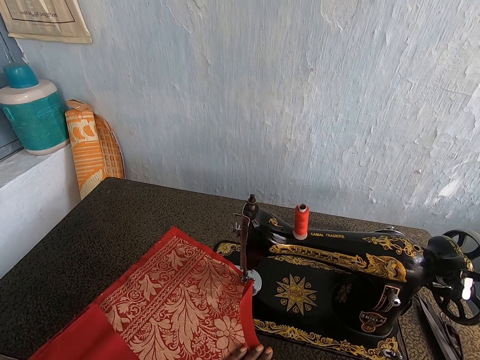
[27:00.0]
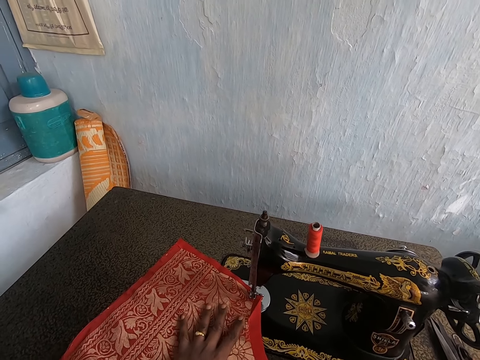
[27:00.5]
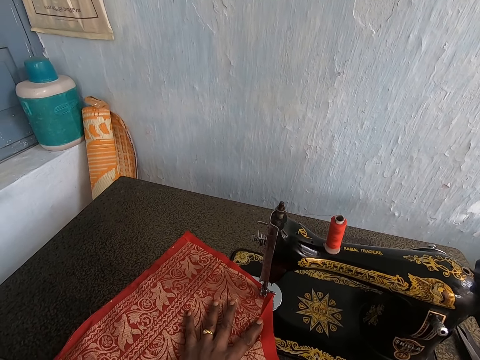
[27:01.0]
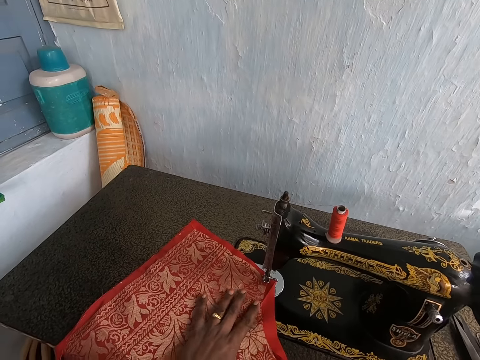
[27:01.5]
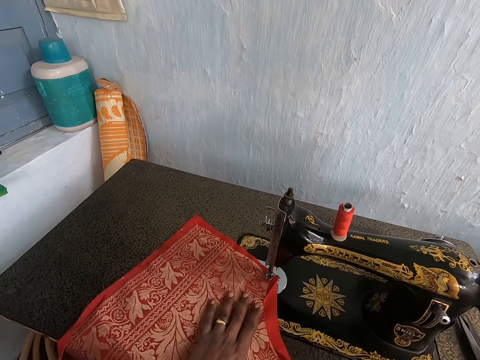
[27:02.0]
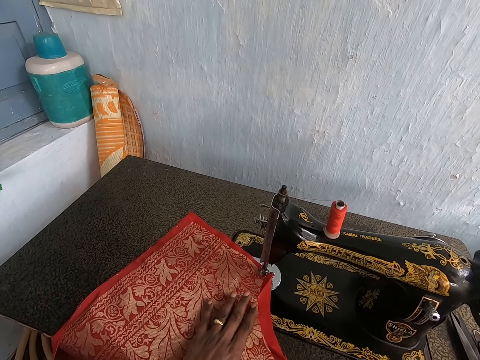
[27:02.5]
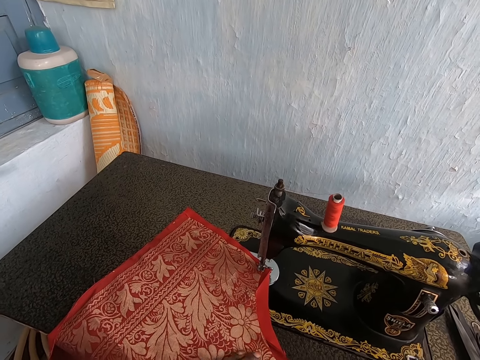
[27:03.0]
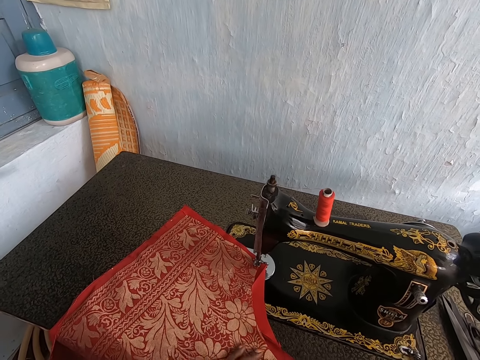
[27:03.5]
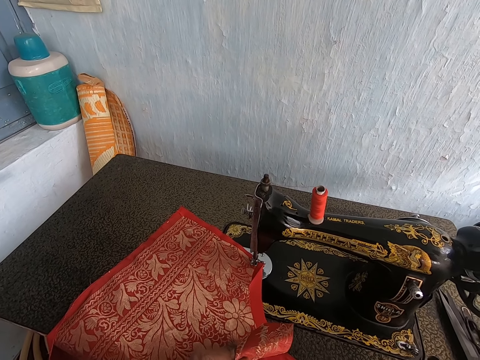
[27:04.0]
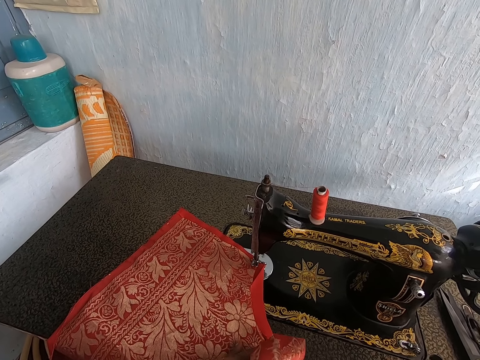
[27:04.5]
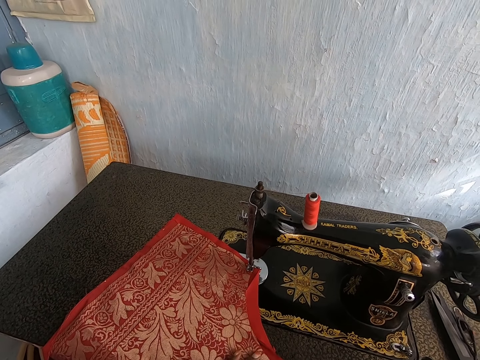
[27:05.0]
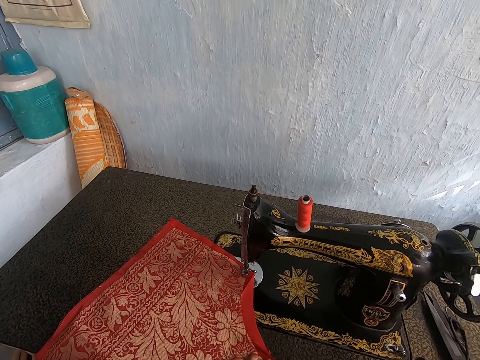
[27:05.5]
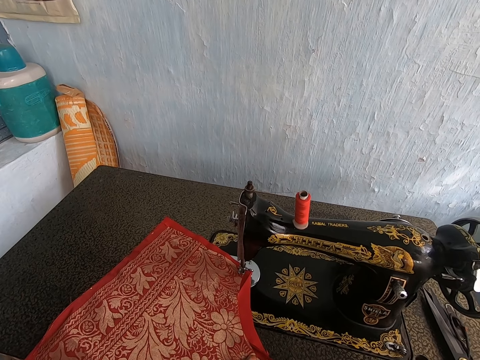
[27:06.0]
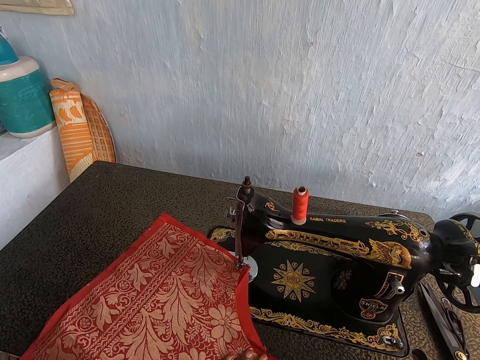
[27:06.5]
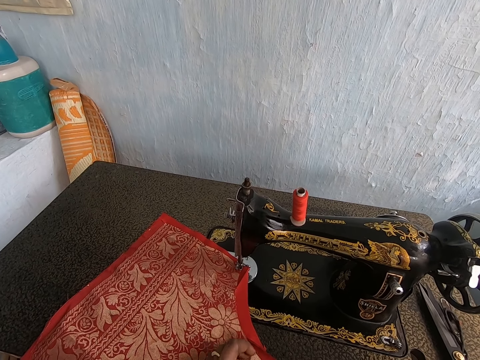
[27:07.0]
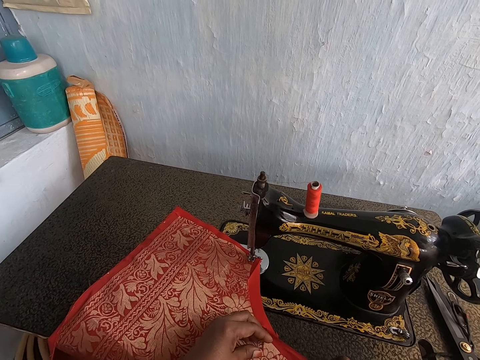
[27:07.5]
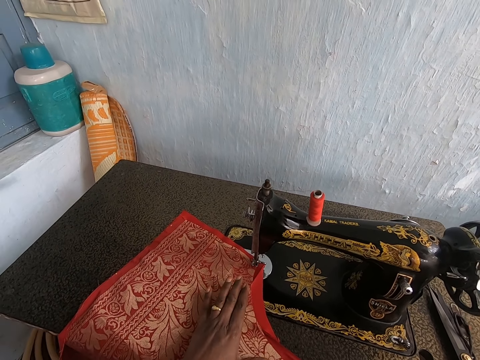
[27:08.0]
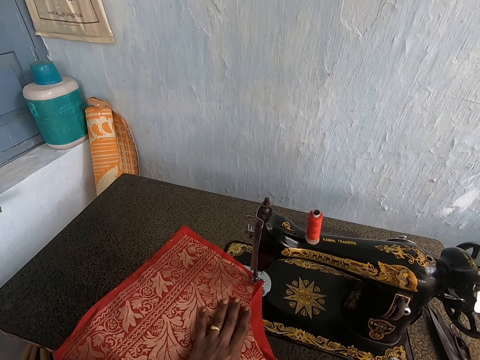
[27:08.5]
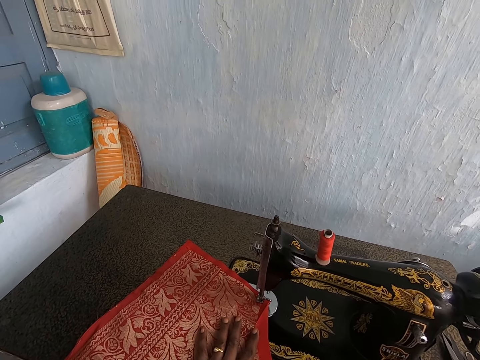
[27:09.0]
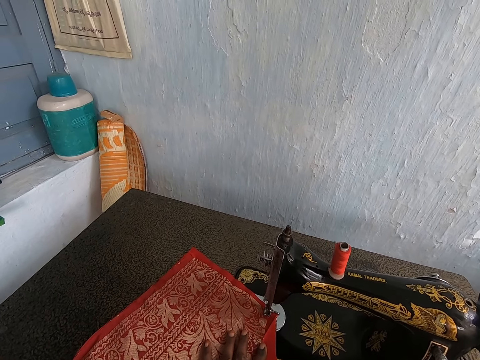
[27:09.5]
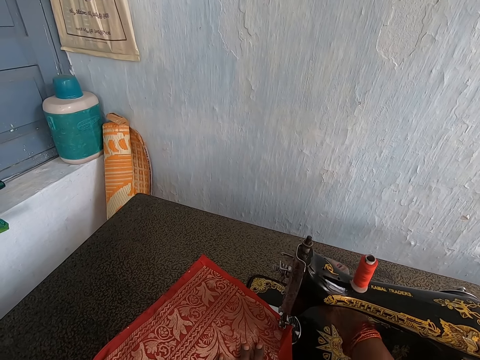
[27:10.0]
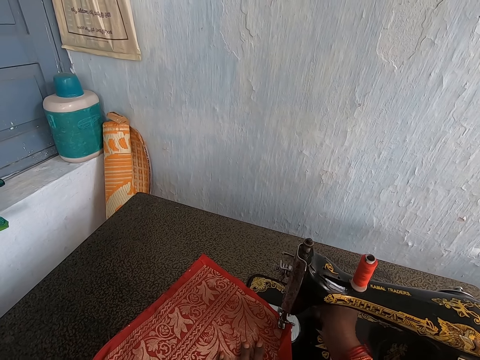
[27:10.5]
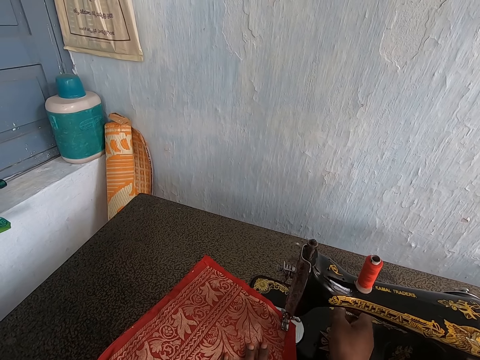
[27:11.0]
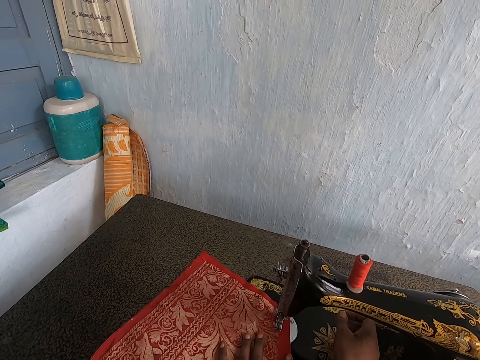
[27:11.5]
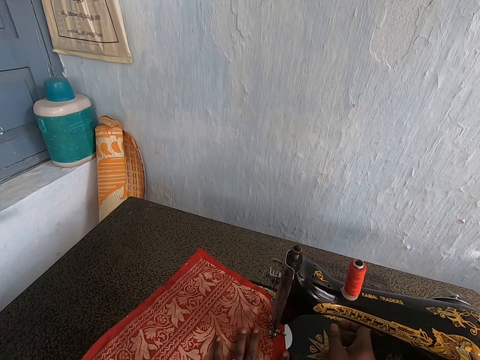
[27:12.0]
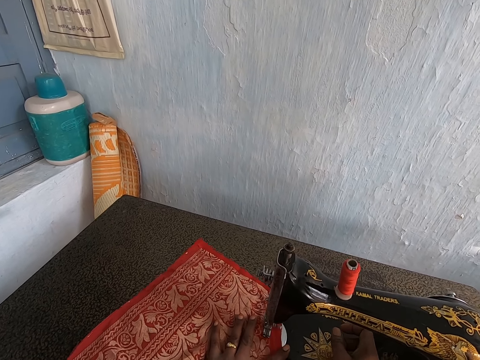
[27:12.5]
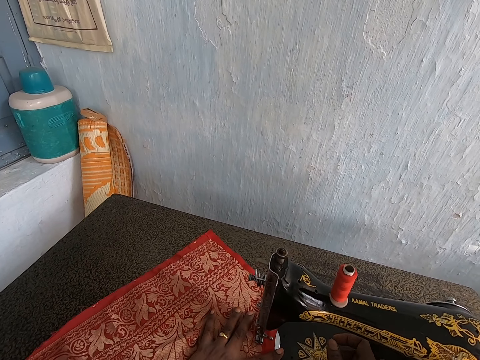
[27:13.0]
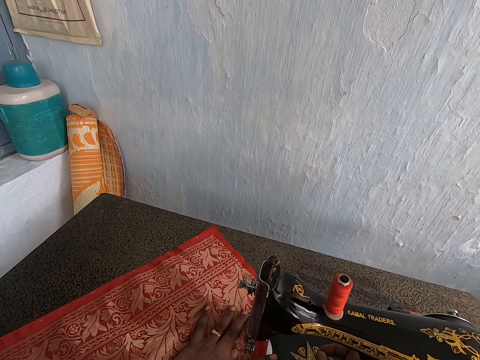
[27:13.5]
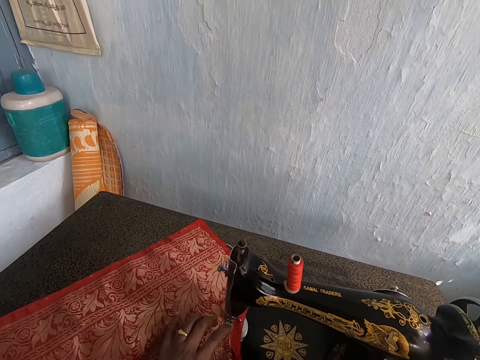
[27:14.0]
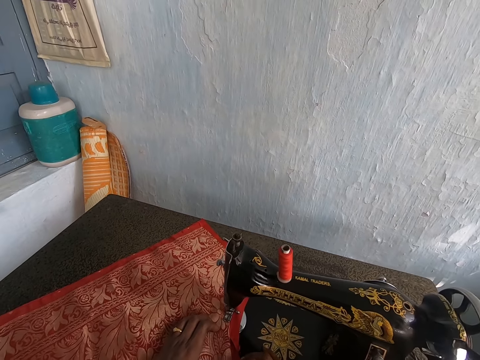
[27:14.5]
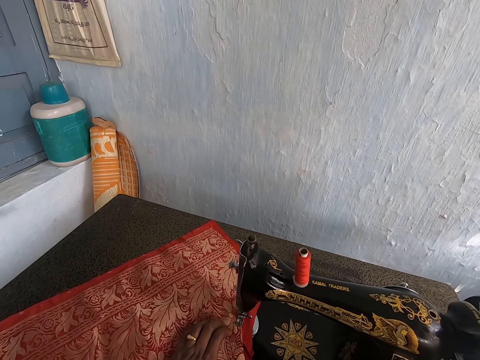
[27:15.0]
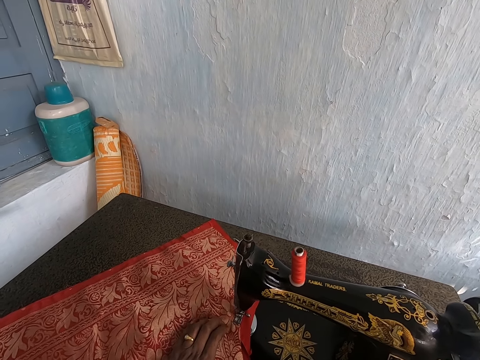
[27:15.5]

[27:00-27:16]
The camera wearer positions a cloth on the sewing machine. She lifts up the end of the red patterned fabric on the sewing machine with her left hand. She drops the ends of the red patterned fabric on the sewing machine with her left hand. She operates the sewing machine's presser bar with her right hand. She adjusts the sewing machine. She places her right hand on the sewing machine. She sews the red fabric and the red patterned fabric under the presser foot of the sewing machine with her left hand.

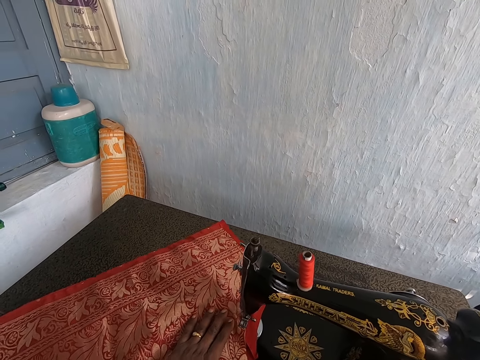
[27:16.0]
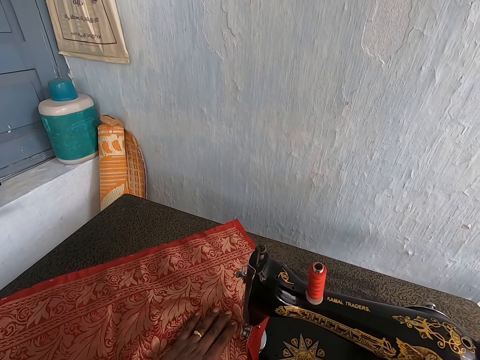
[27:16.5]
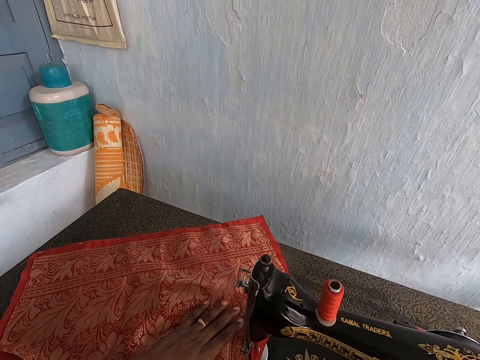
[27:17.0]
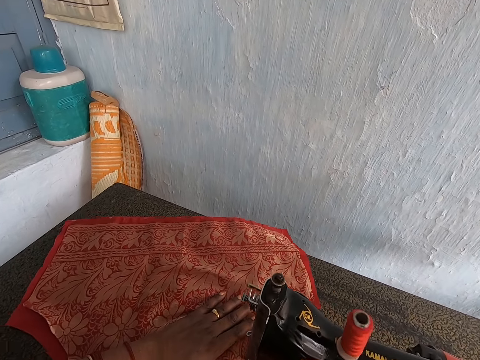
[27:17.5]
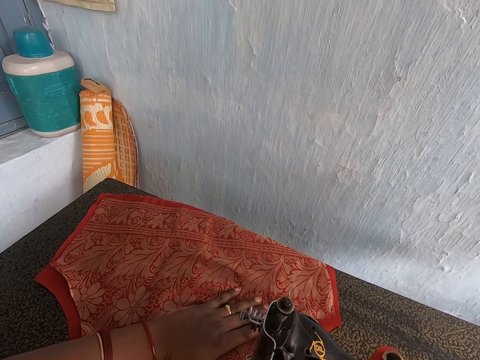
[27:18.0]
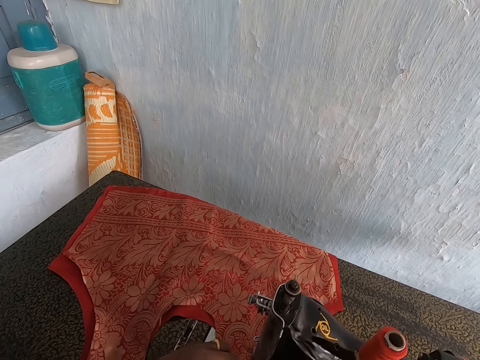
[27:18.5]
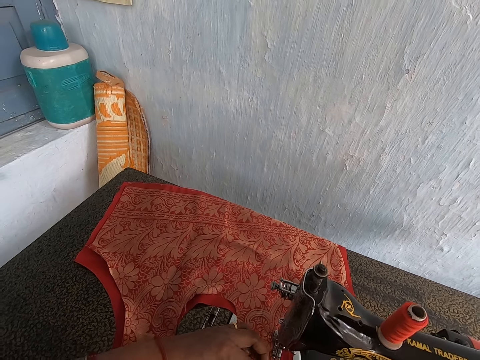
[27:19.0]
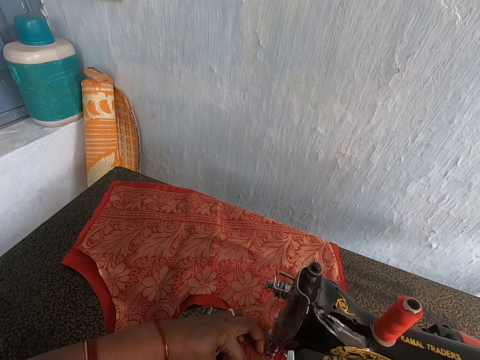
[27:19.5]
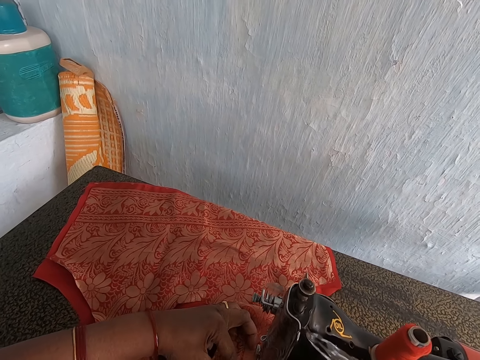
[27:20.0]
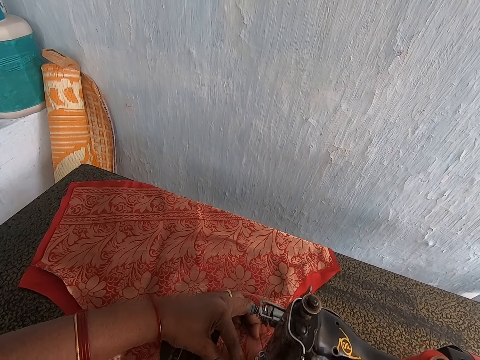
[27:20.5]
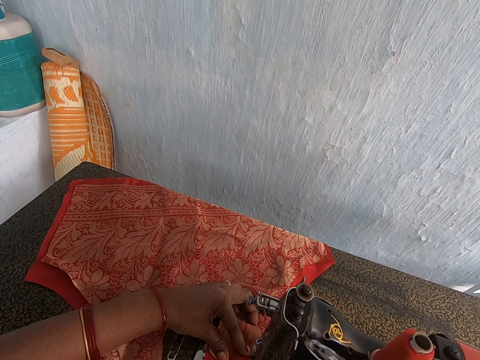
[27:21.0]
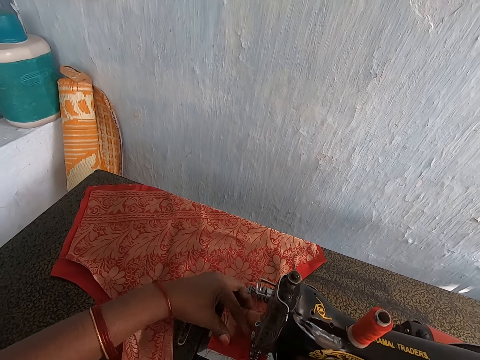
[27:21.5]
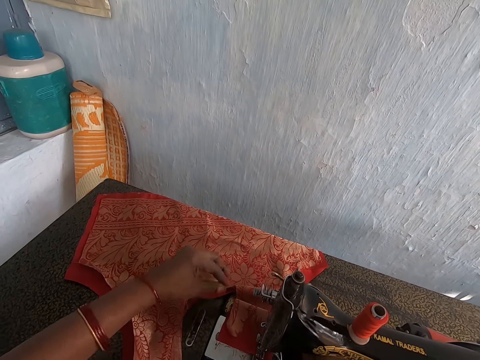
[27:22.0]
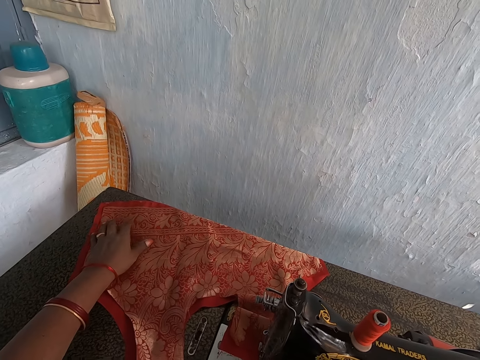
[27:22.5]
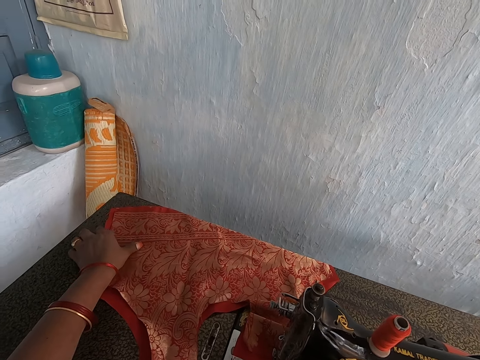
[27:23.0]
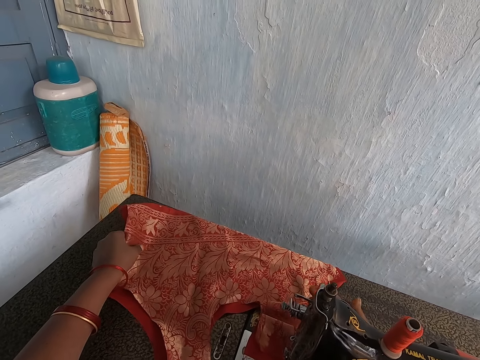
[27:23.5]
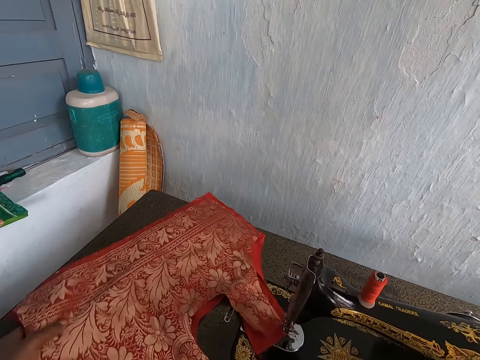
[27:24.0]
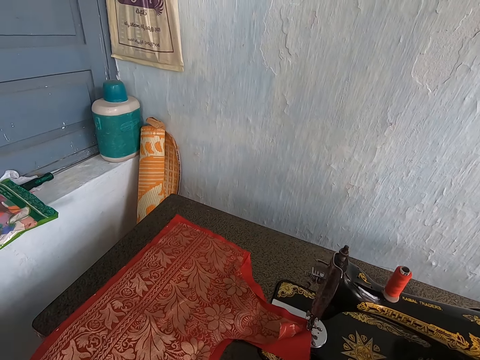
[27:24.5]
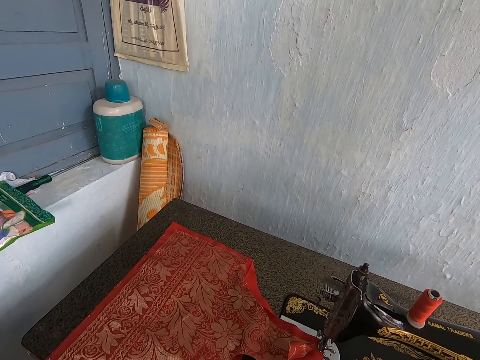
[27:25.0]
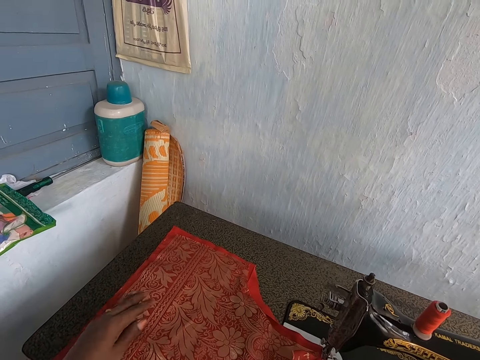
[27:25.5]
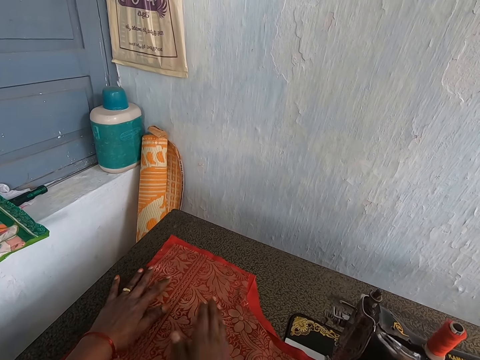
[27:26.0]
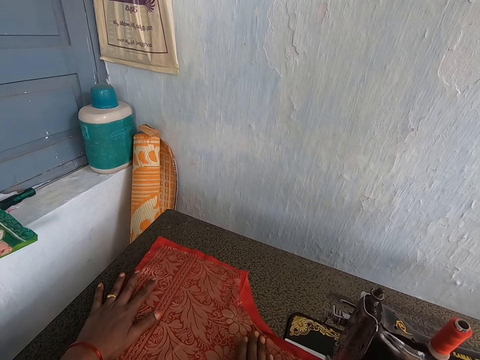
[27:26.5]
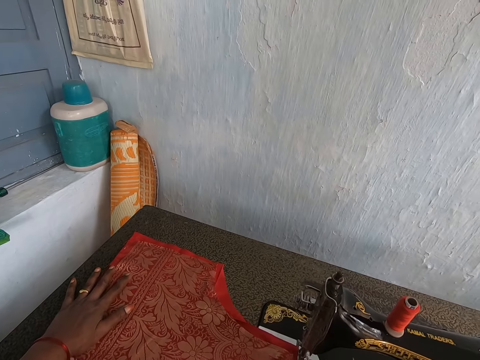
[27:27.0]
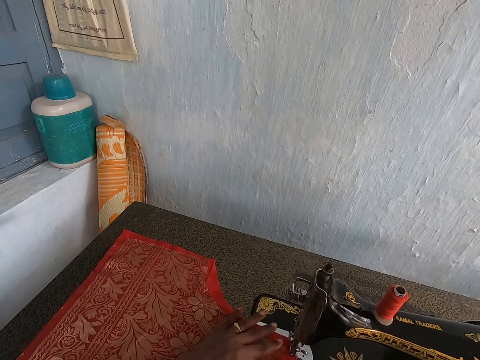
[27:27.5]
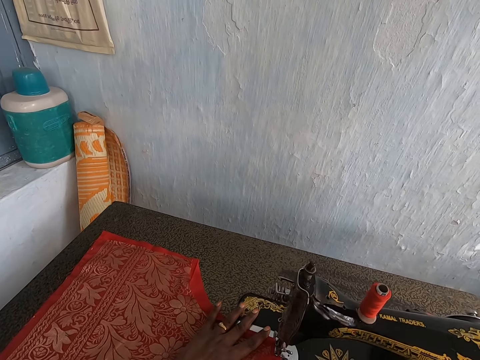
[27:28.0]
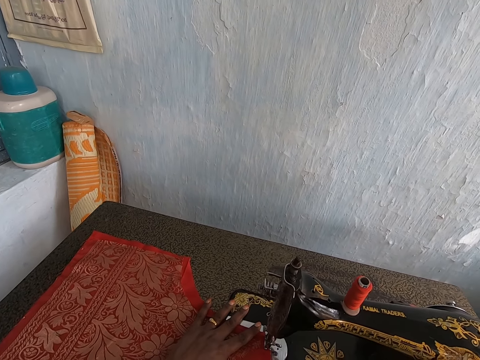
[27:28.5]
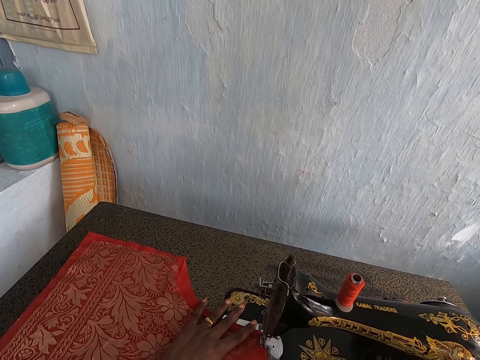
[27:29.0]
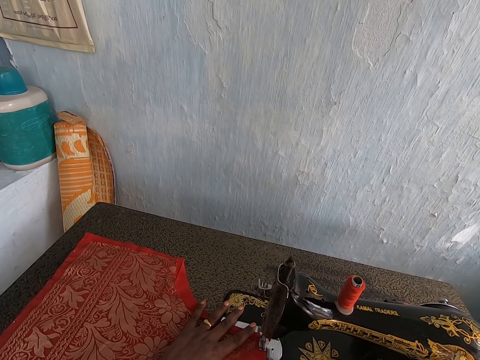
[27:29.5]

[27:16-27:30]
The camera wearer raises the sewing machine foot lever with her right hand. She adjusts the cloth on the sewing machine with her left hand. She pulls the fabric. She spreads the cloth on the sewing machine with both hands.
